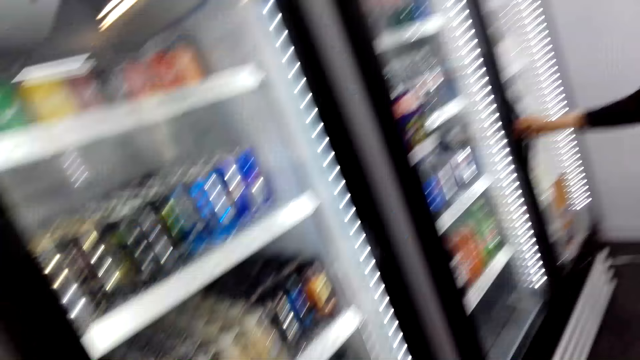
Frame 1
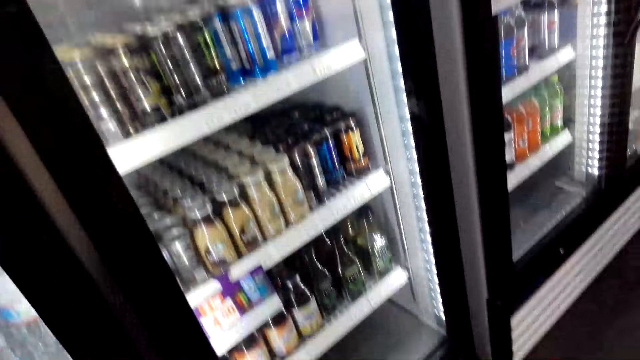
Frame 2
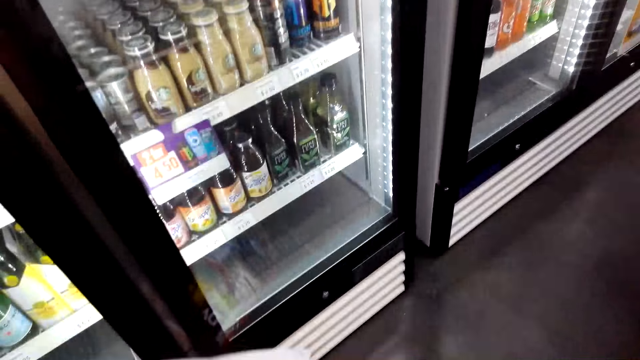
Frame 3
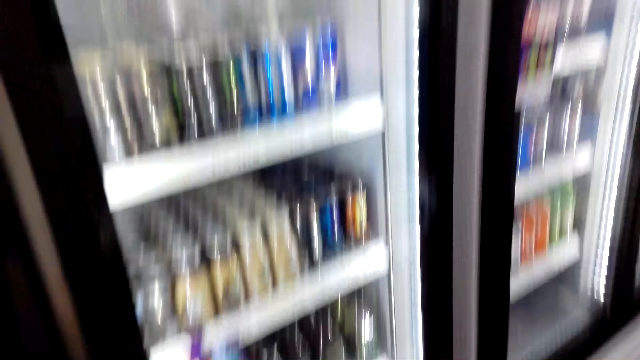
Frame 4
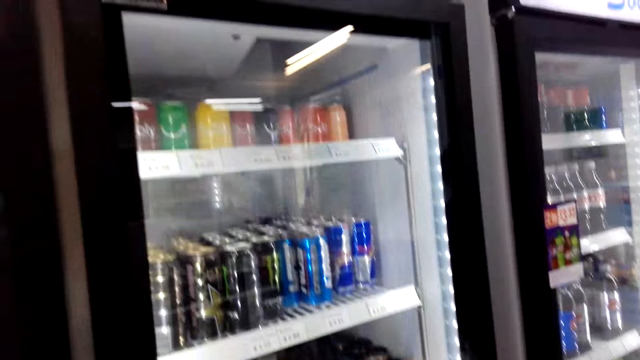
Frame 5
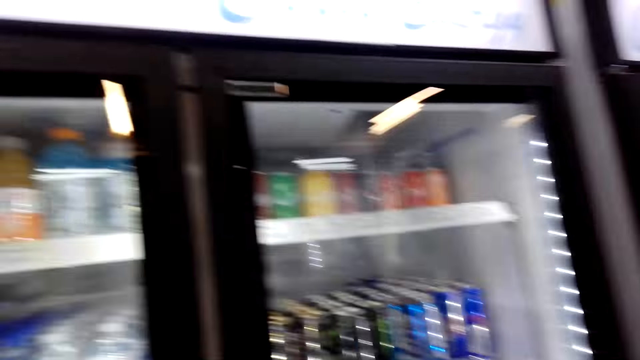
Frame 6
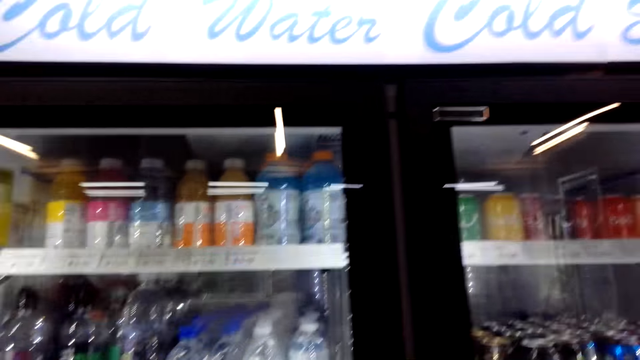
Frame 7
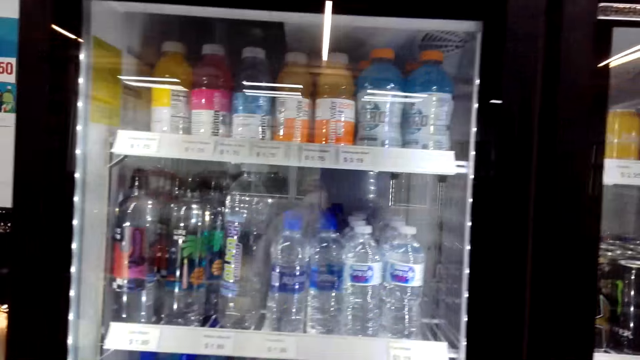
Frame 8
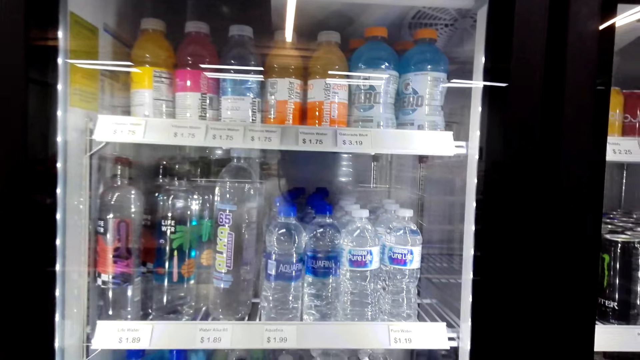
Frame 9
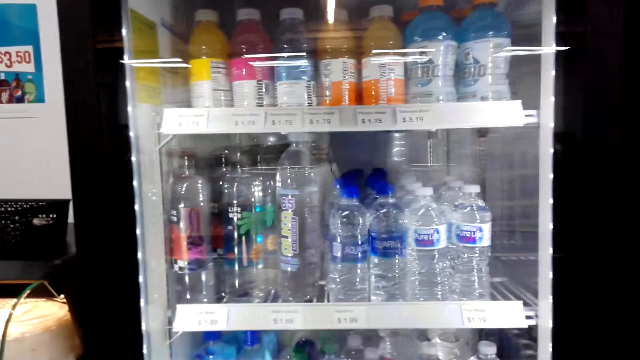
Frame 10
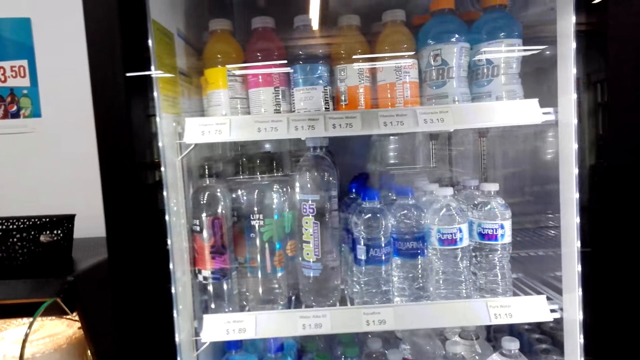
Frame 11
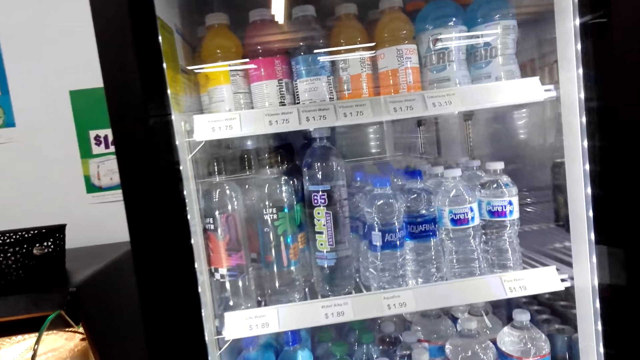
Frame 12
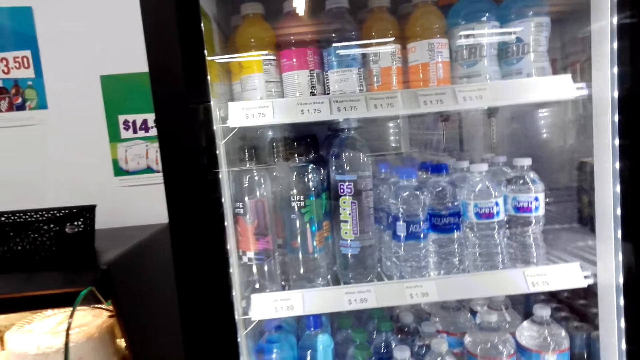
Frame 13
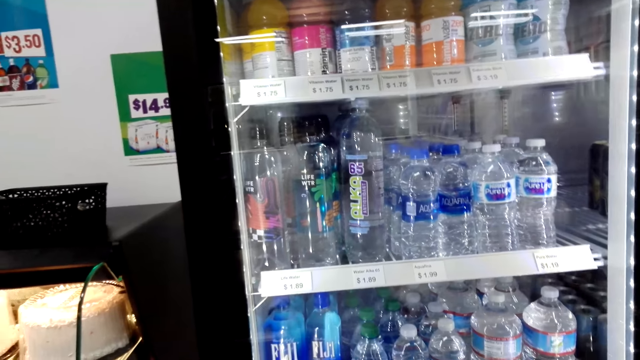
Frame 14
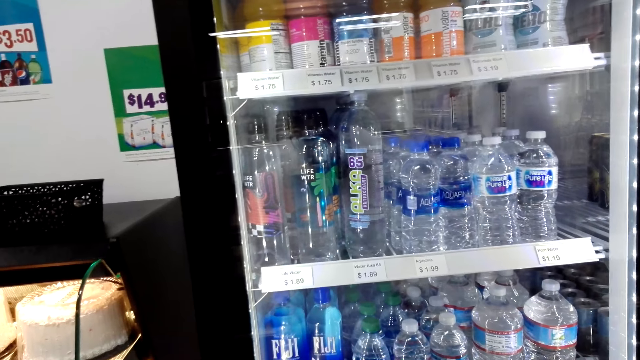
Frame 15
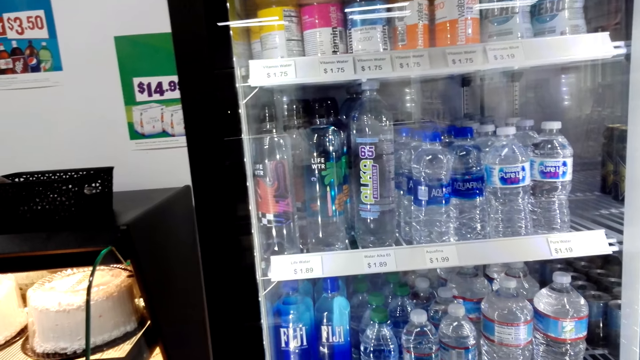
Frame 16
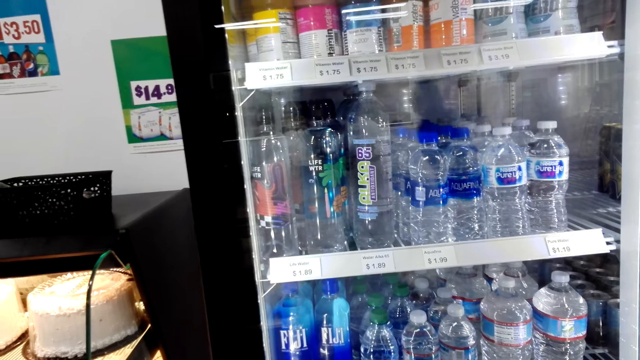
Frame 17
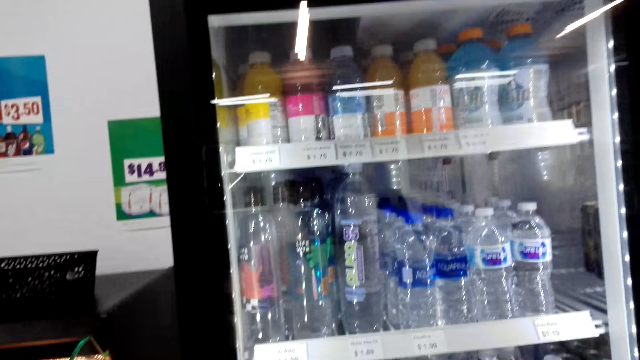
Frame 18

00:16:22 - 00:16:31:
A lady opens the fridge.

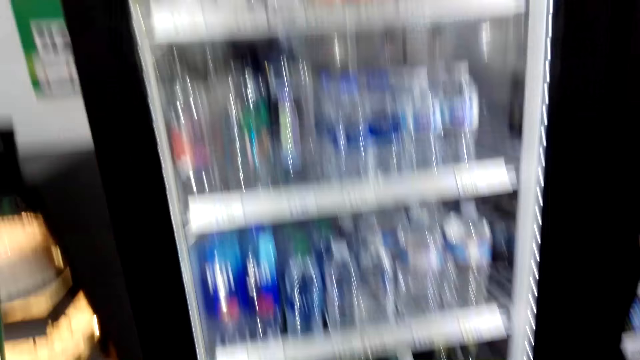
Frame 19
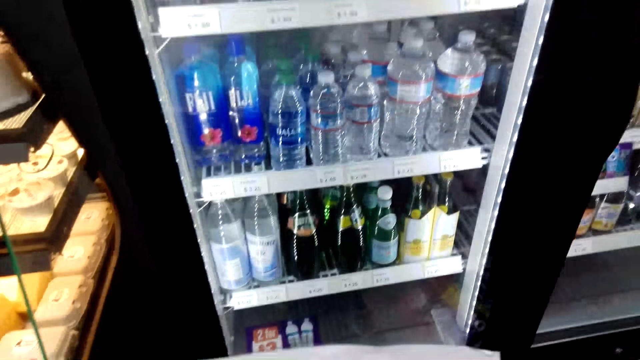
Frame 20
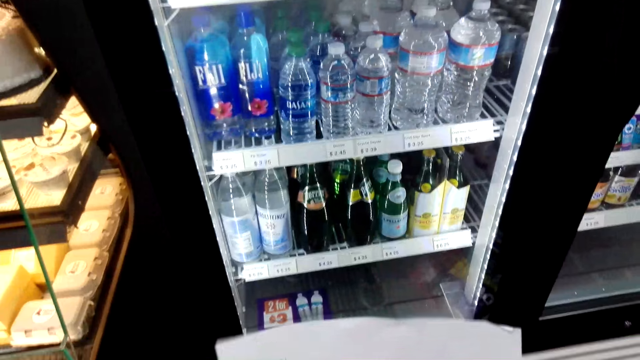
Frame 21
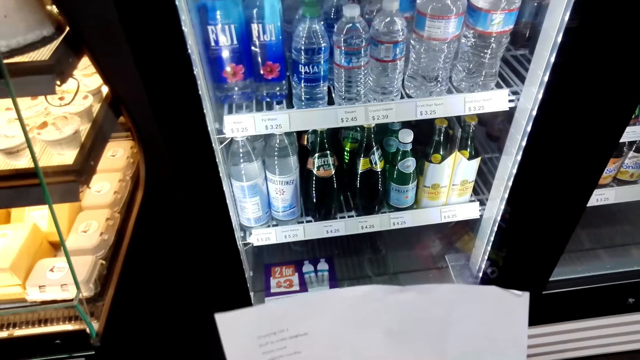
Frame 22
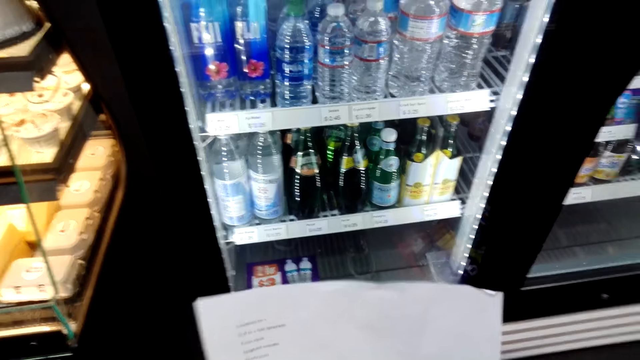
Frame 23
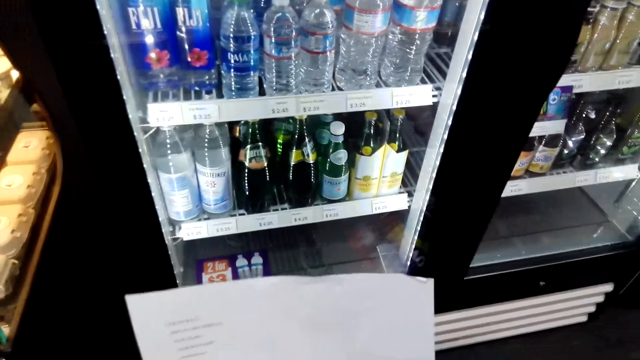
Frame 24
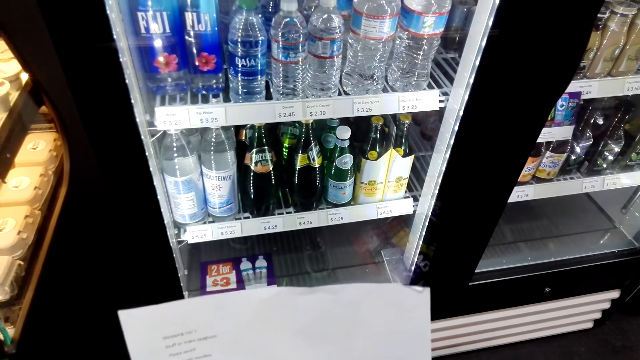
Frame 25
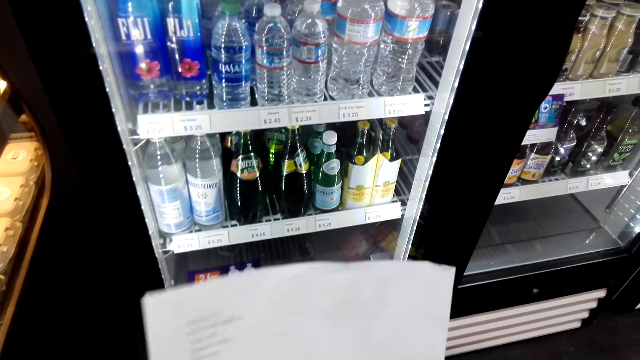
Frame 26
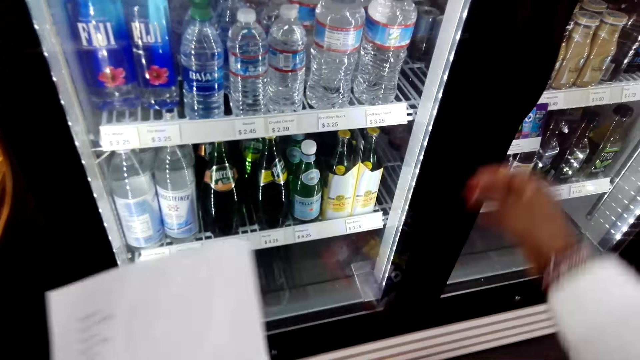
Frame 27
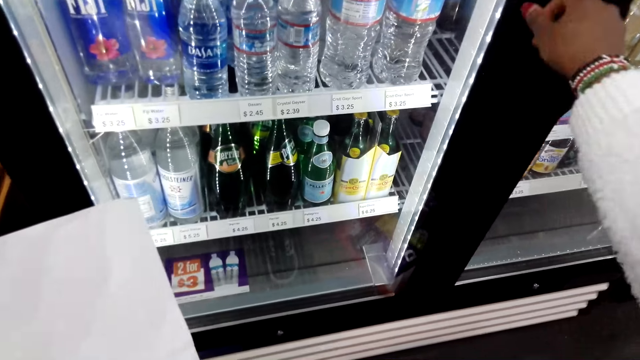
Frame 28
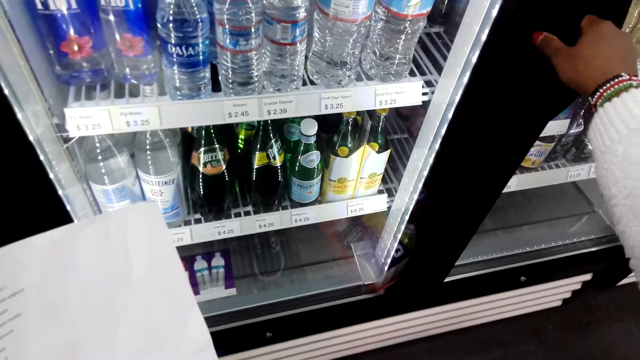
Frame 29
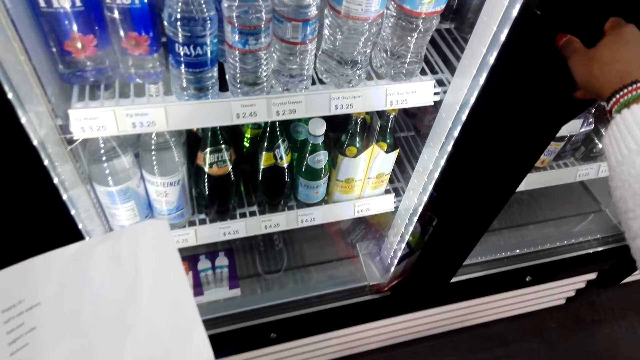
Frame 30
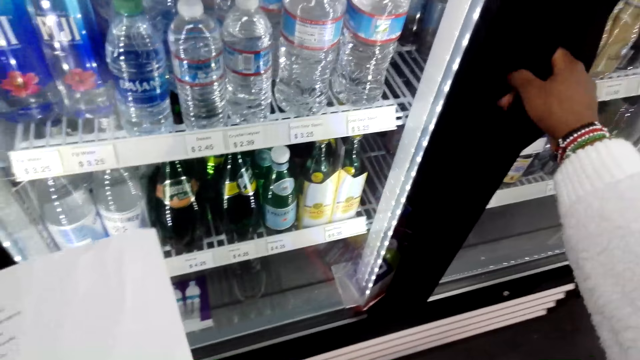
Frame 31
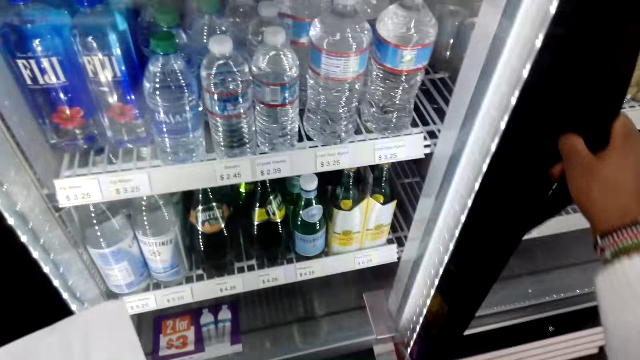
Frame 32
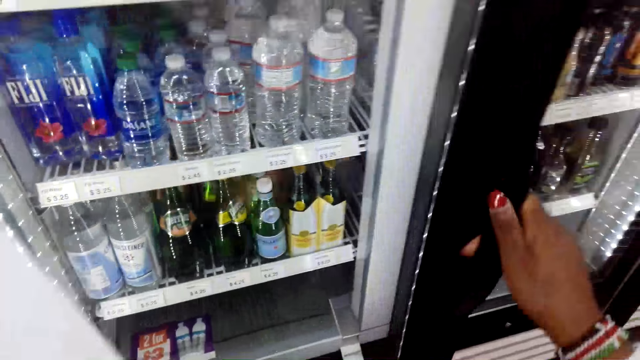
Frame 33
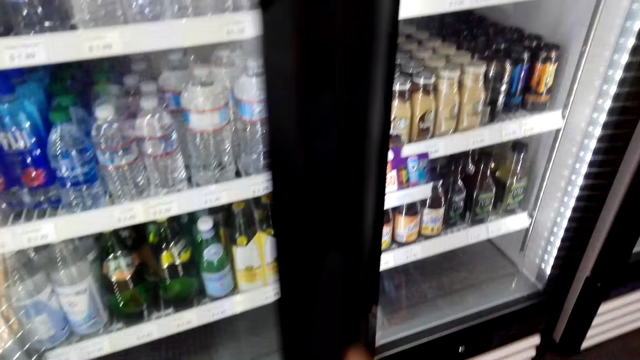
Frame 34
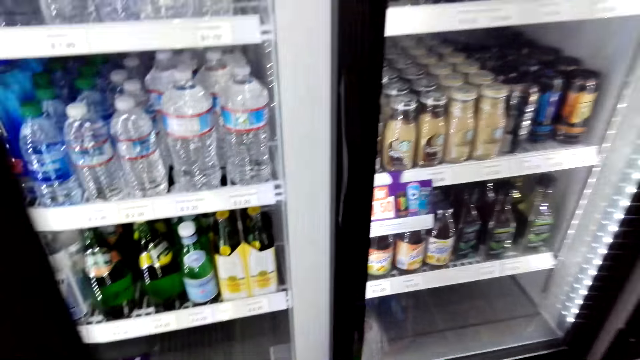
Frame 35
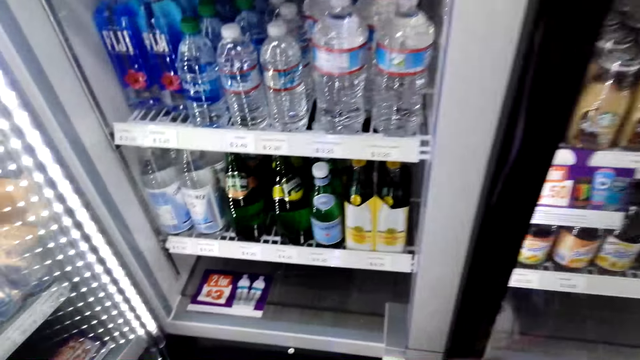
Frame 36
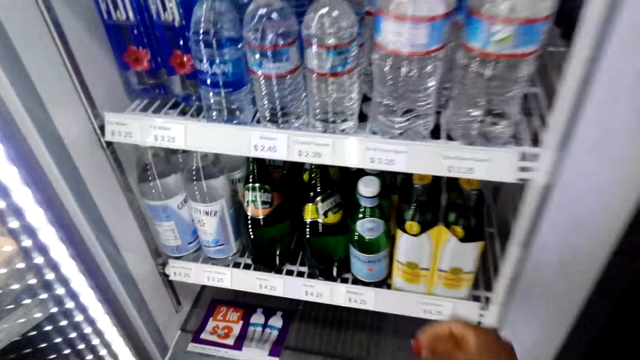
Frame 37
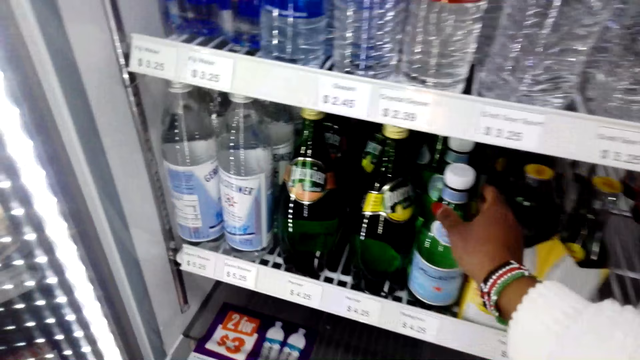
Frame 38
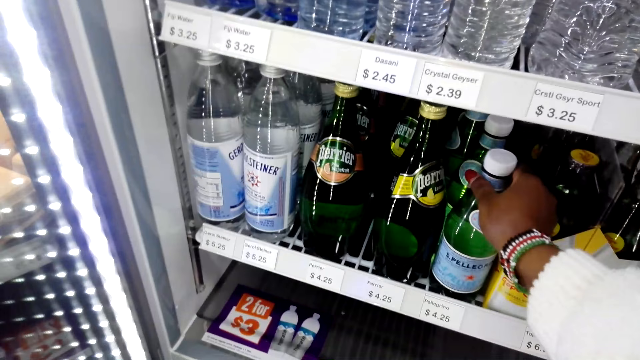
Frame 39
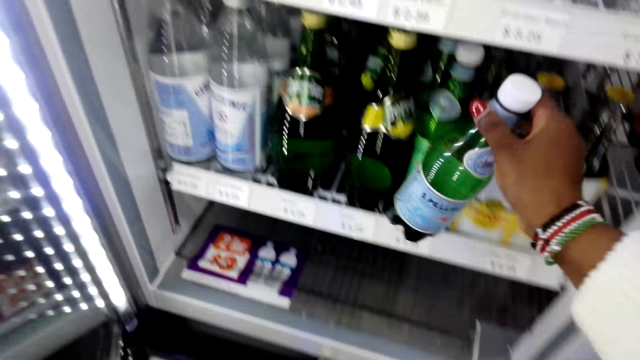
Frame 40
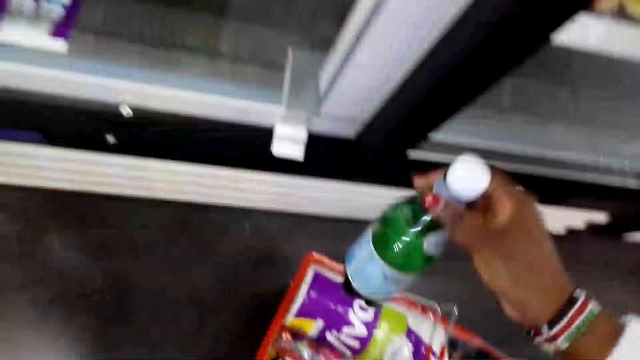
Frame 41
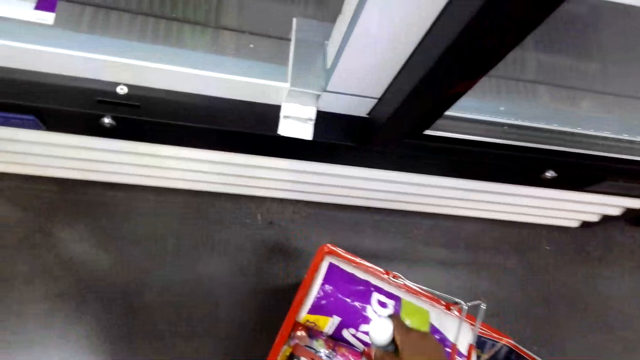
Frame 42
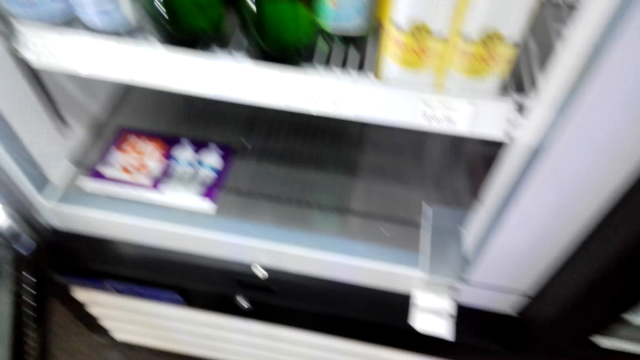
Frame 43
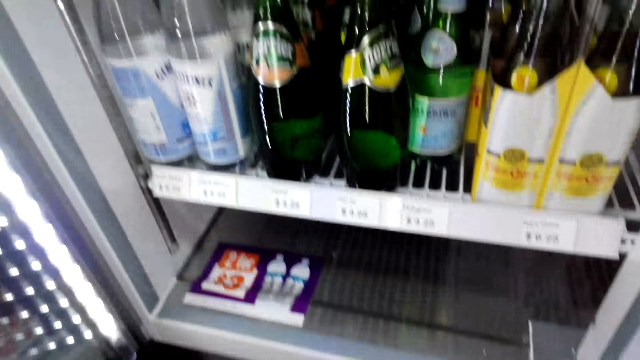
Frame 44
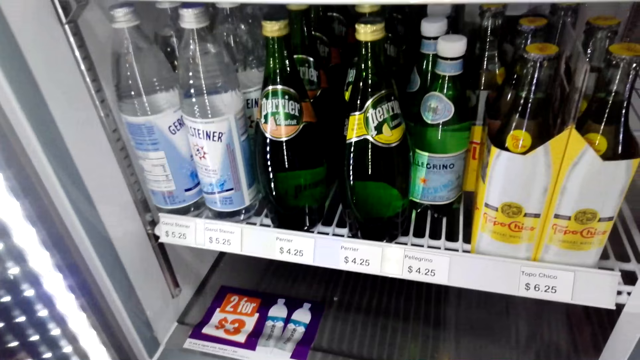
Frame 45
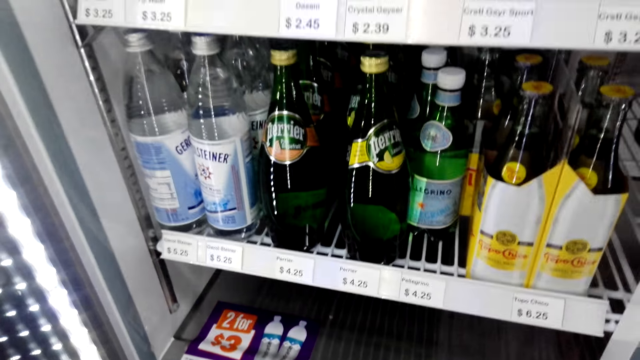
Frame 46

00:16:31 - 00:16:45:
The camera wearer looks at the shopping list. They open the refrigerator. They pick up a bottle from the refrigerator. They put the bottle in the shopping basket.
